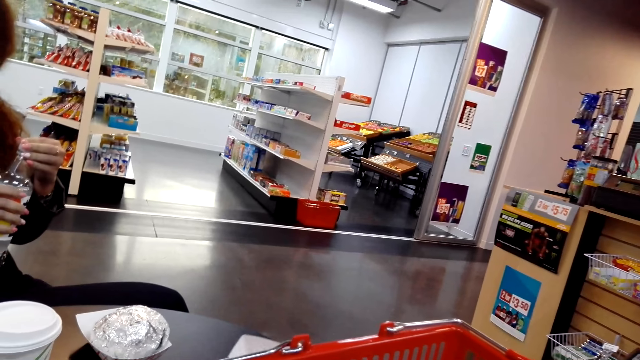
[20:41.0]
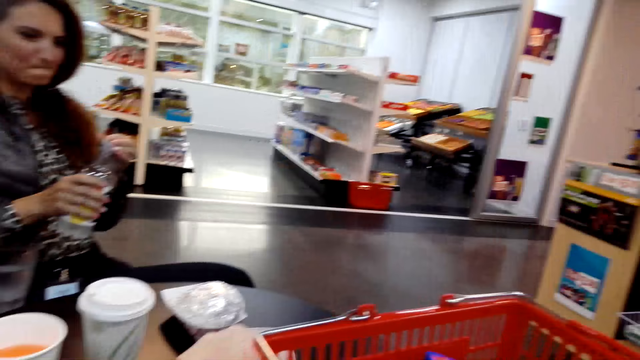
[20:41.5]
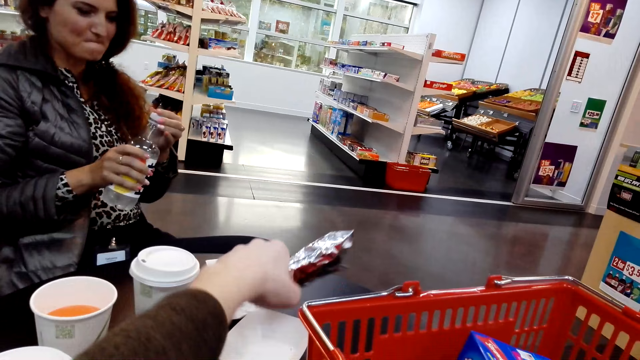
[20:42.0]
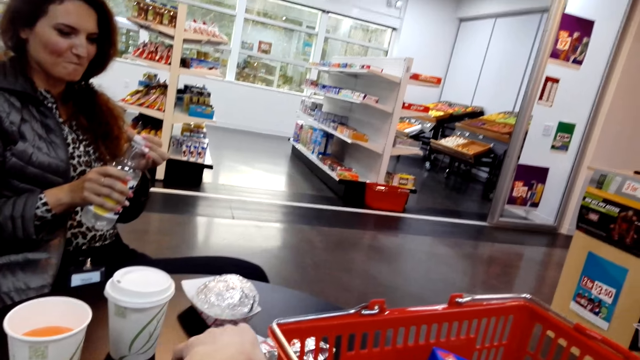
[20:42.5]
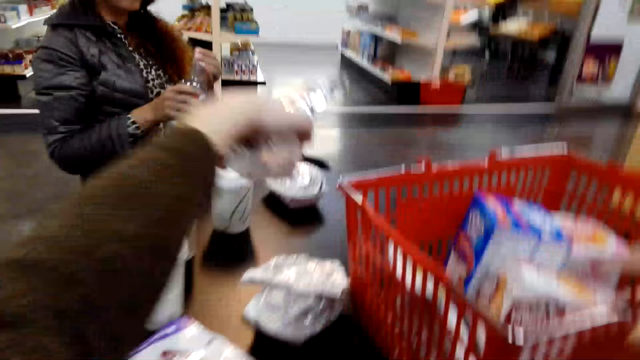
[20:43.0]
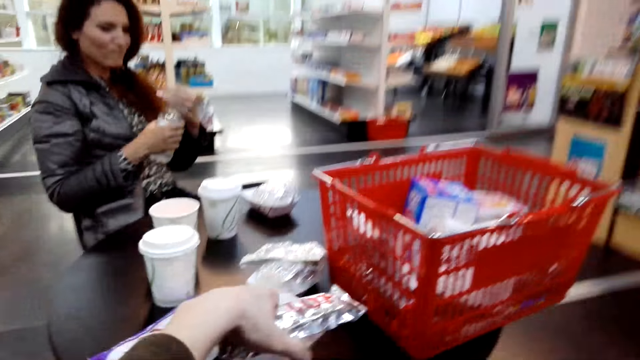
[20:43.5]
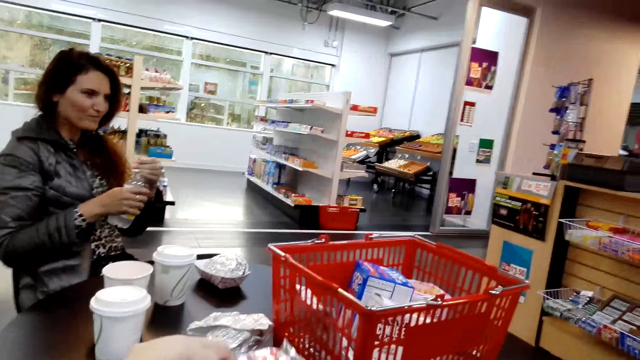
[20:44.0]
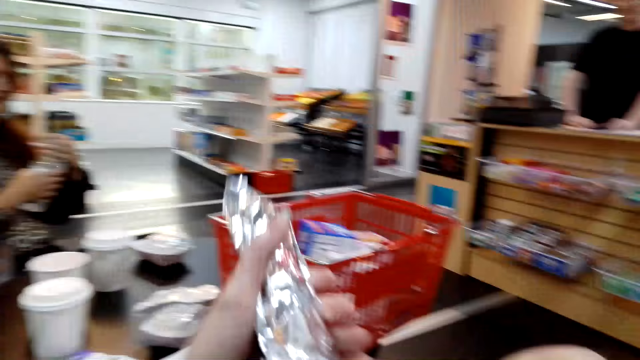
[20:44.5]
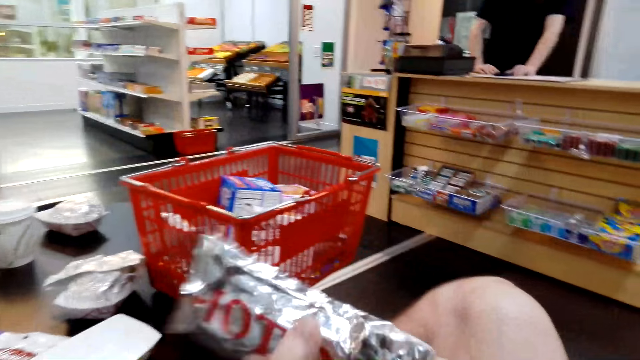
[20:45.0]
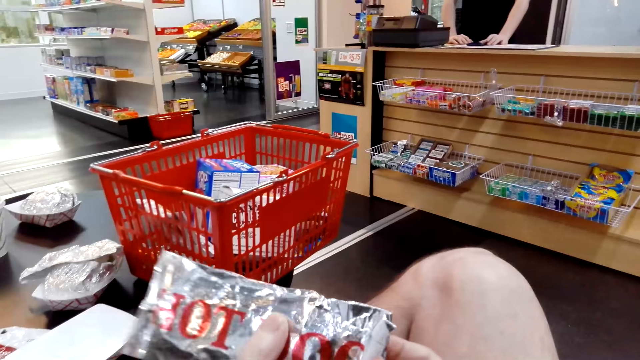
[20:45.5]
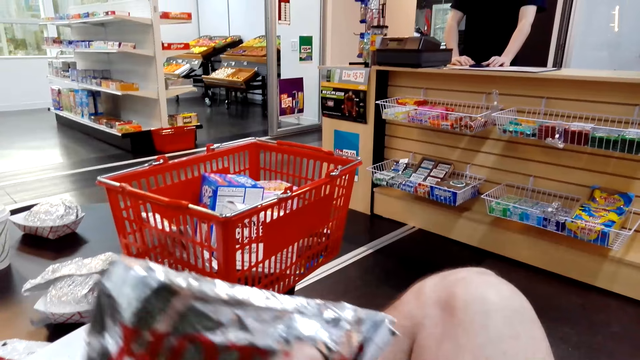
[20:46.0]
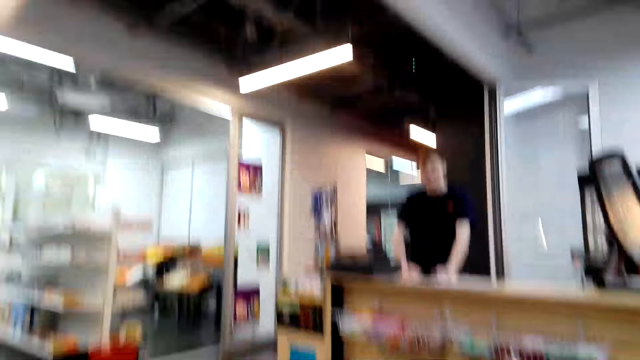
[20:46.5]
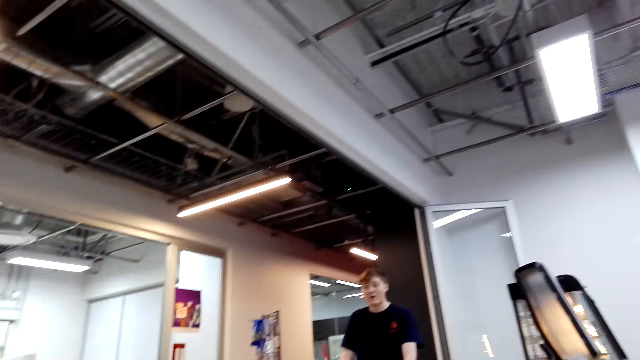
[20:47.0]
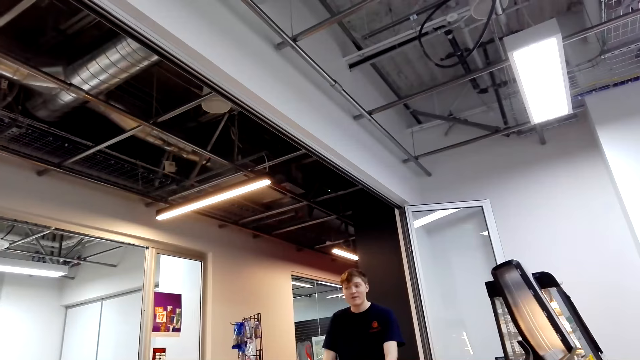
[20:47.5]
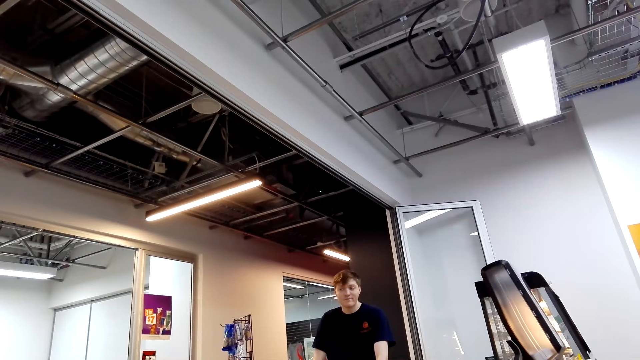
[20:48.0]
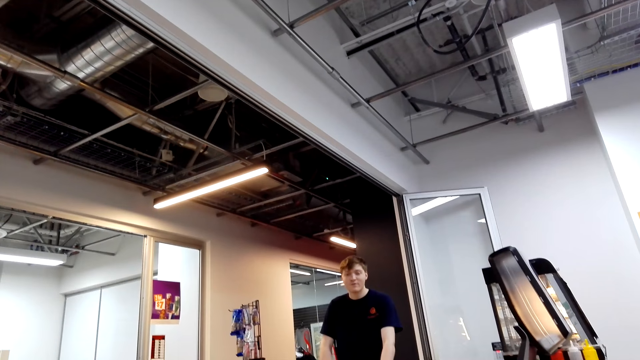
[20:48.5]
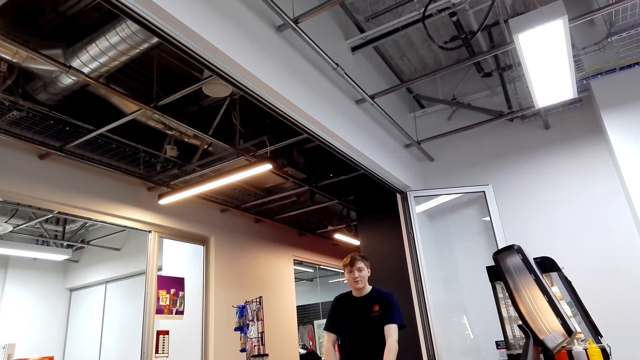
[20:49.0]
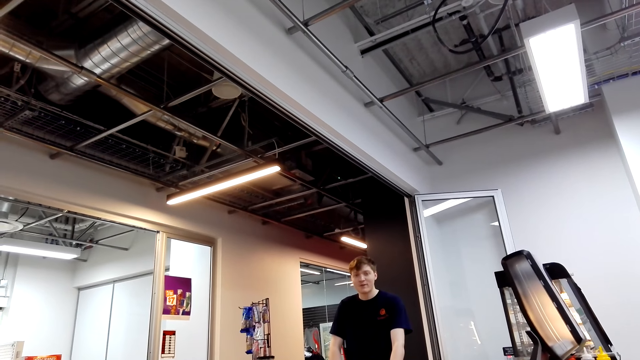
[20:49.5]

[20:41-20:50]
The camera wearer picks up the foil wrapped hot dog or packet of hot dog. They place the hot dog on the table, lift the hot dog, and hold the packet of hotdog. They look at a cashier. The cashier speaks to the camera wearer.

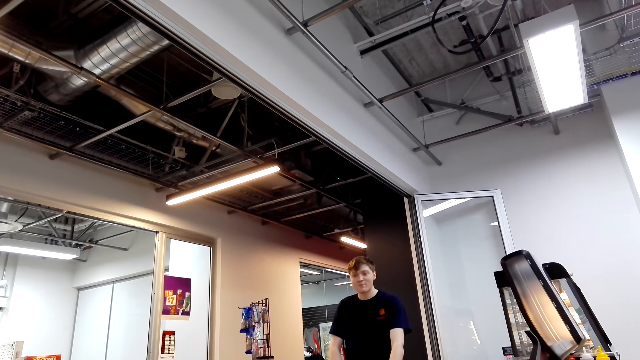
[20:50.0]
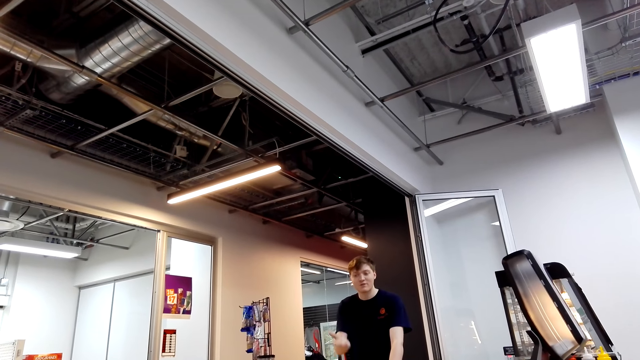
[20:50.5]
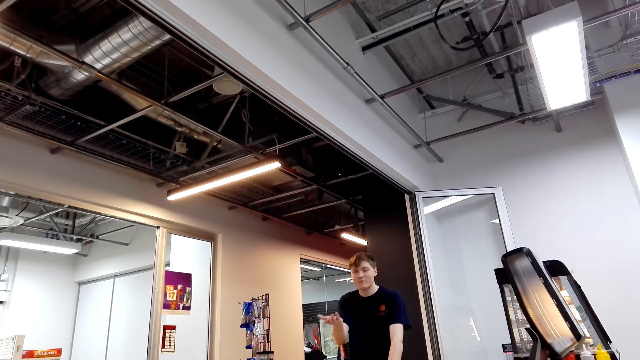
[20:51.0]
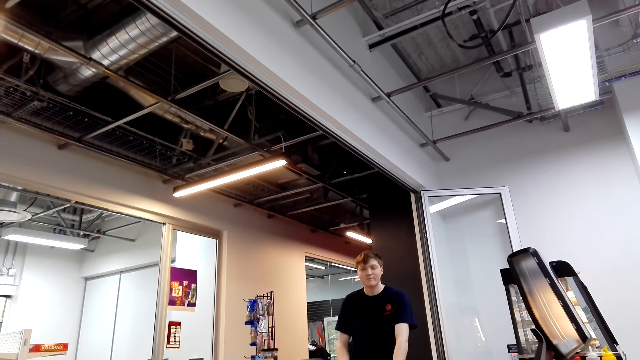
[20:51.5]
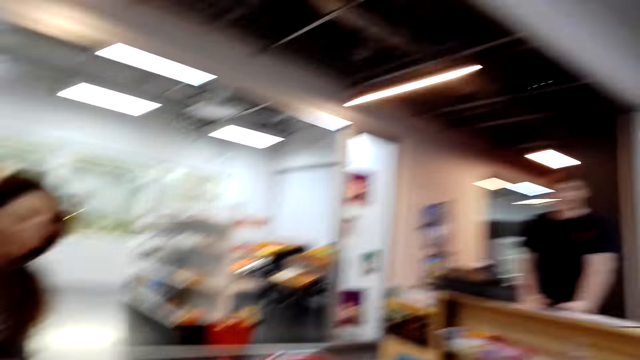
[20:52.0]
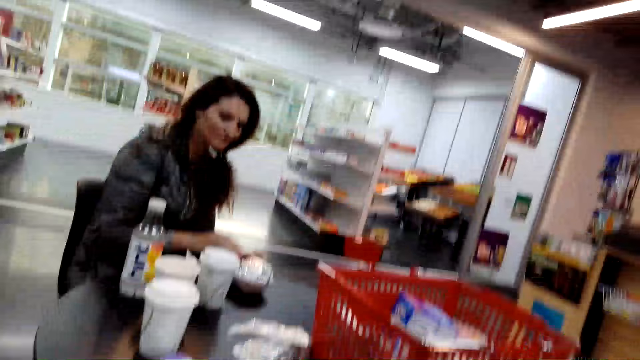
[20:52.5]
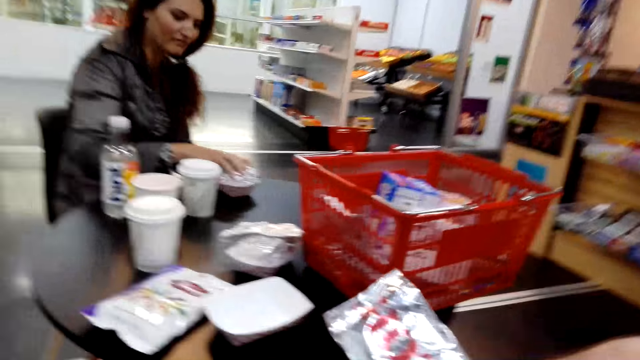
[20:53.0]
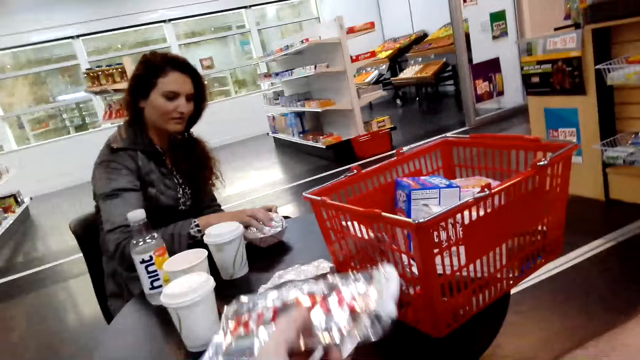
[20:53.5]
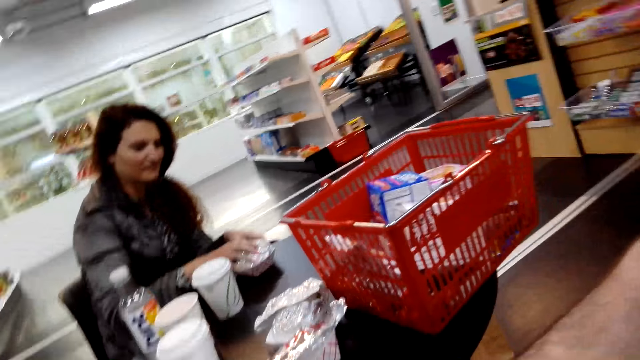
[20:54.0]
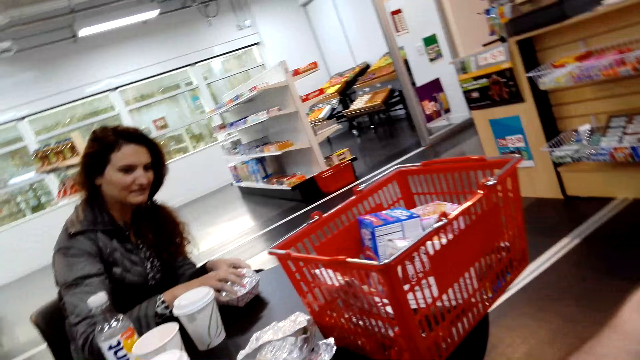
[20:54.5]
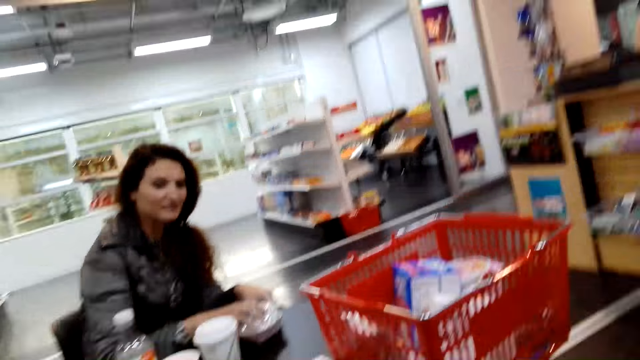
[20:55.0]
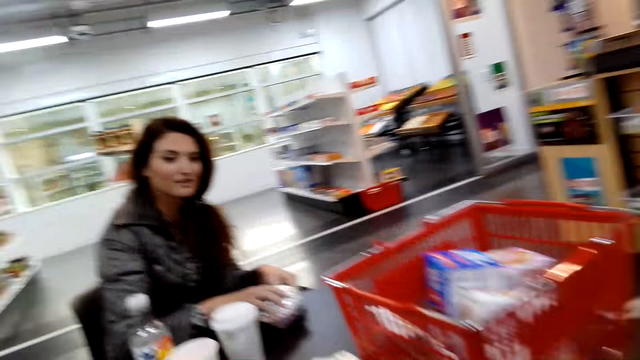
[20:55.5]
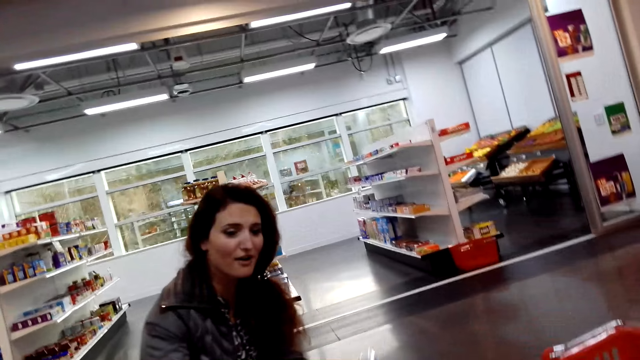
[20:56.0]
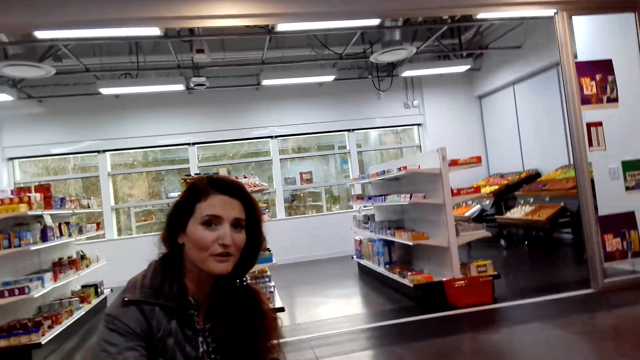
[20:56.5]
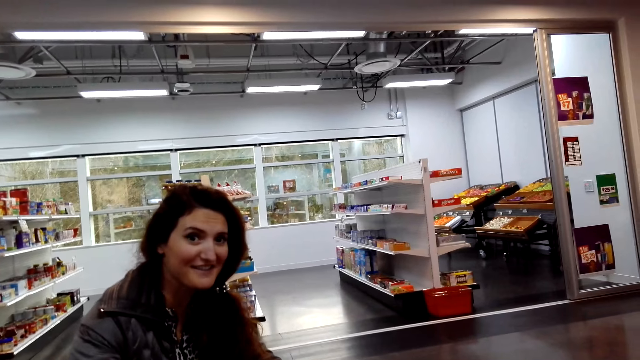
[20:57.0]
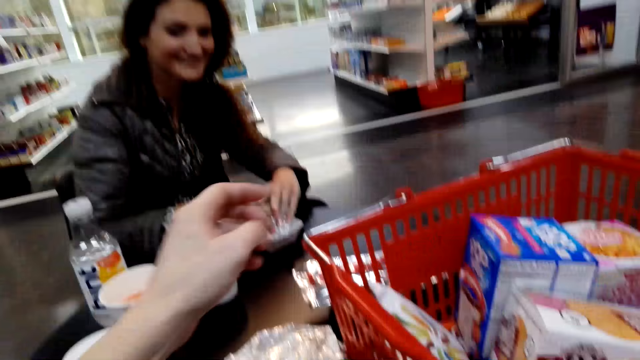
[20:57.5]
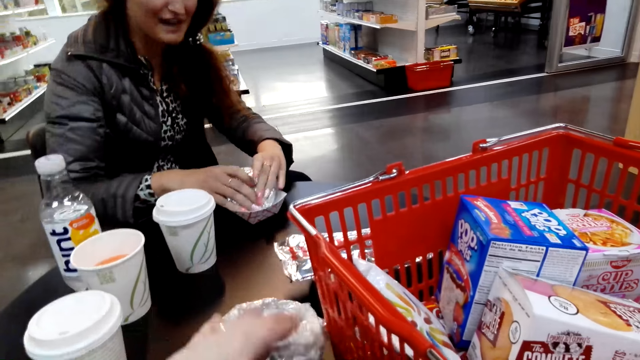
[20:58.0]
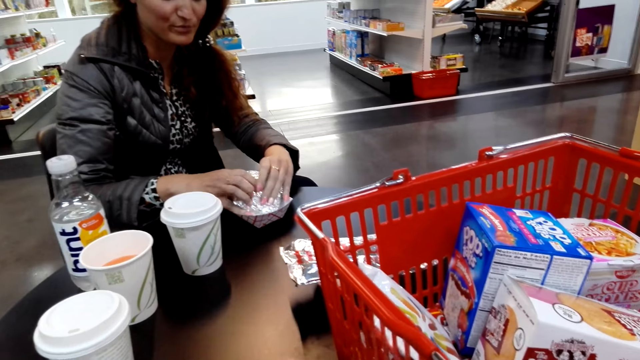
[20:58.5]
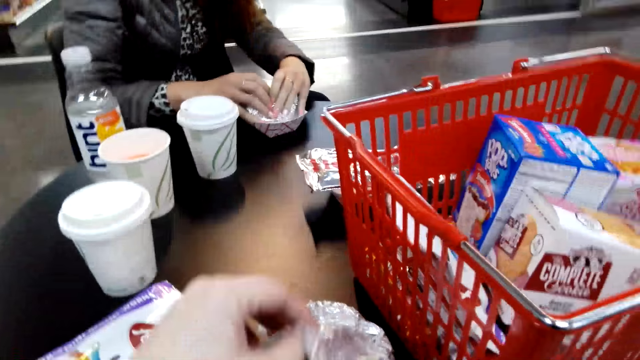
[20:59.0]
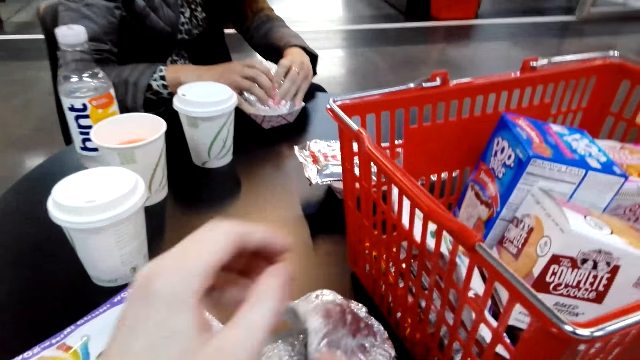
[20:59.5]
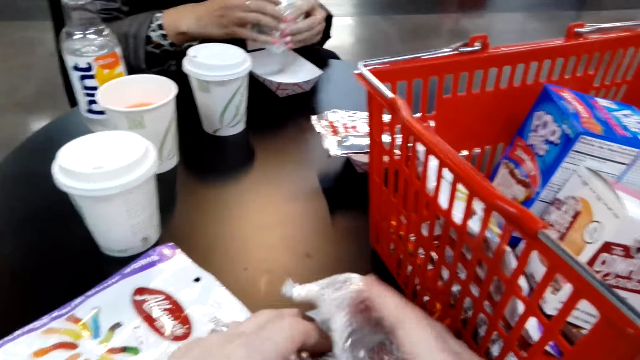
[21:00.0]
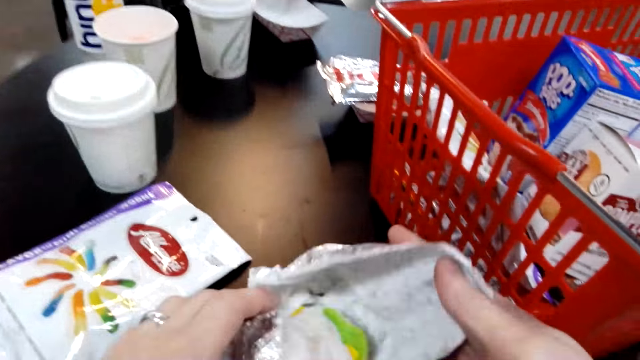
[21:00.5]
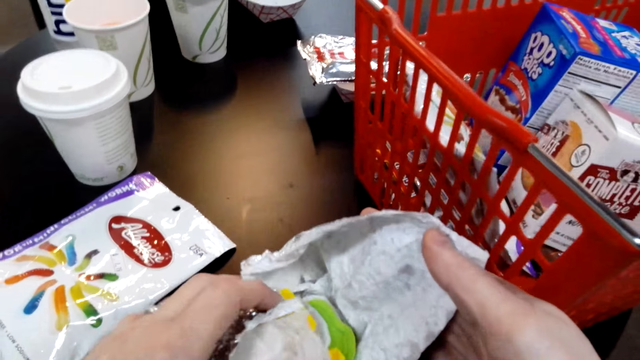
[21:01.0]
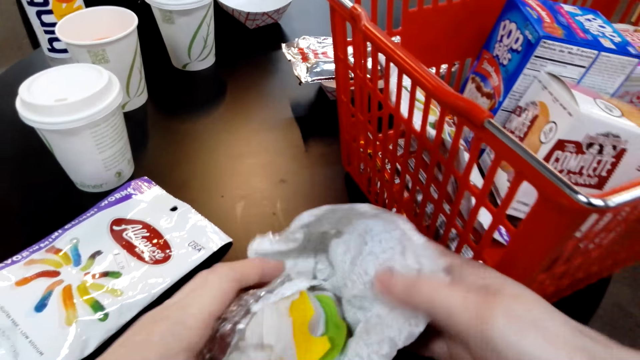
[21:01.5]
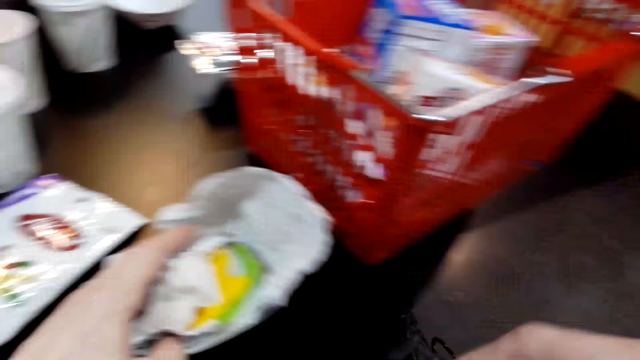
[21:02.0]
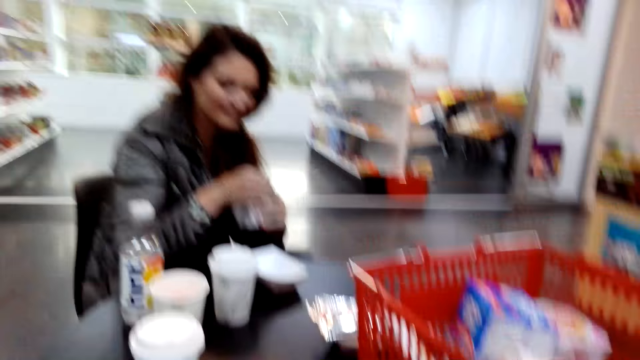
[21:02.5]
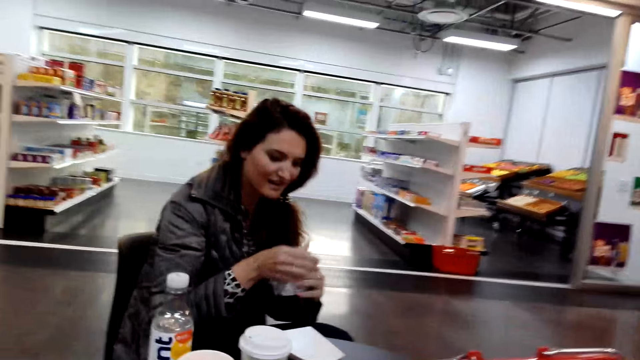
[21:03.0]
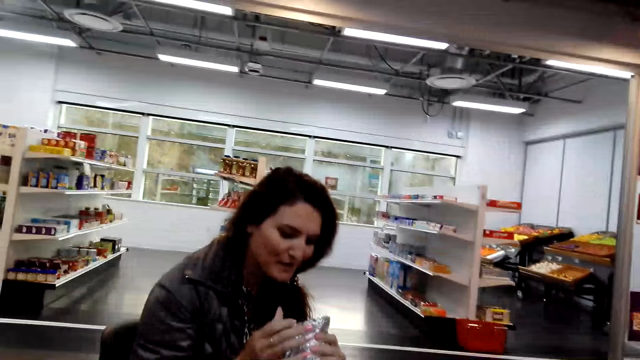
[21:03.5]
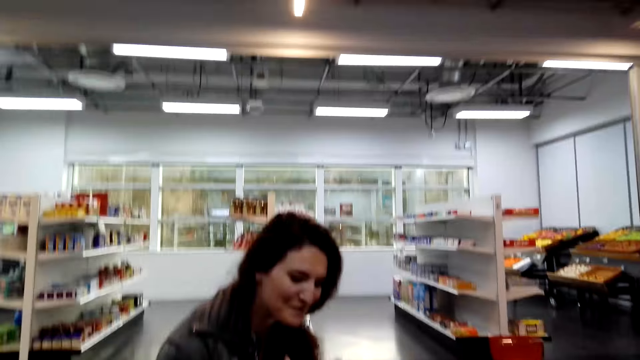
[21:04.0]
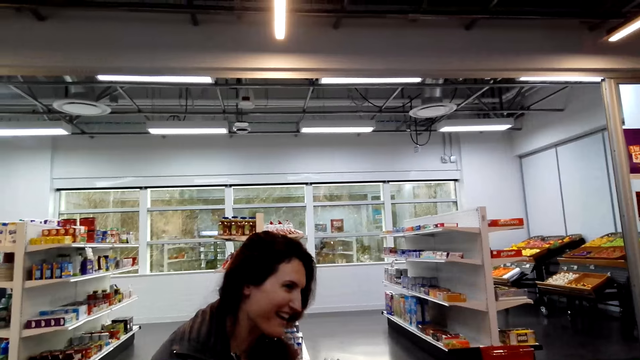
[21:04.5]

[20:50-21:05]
A person moves the hand on the desk. The camera wearer speaks to a cashier. Another person touches the packet of burger. The camera wearer places the hotdog on the table. The cashier speaks to the camera wearer. A woman speaks to the camera wearer. The camera wearer moves the packet of burger and pulls a sandwich burger in the foil. The woman speaks to the camera wearer. The camera wearer unwraps the foil on the burger. The first person holds the packet of burger. The camera wearer laughs. The woman speaks to the camera wearer. The camera wearer looks at the woman.
